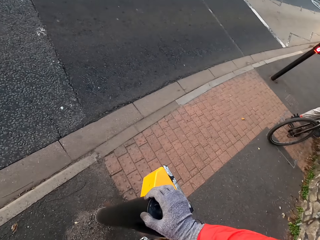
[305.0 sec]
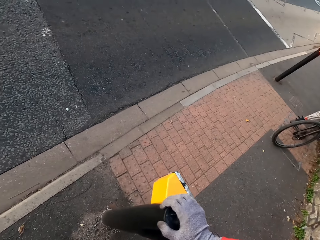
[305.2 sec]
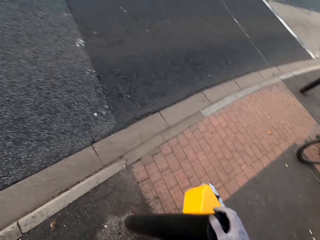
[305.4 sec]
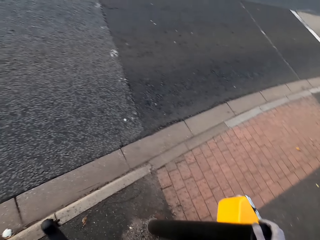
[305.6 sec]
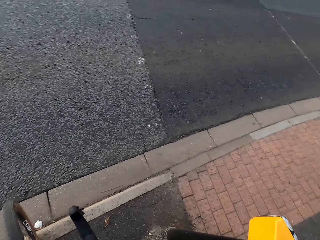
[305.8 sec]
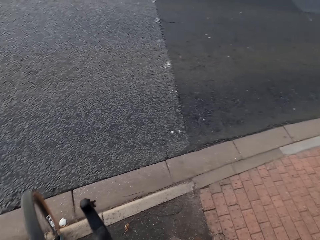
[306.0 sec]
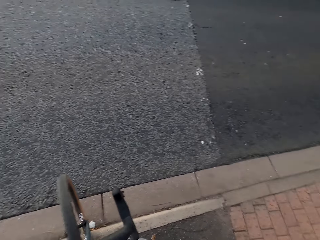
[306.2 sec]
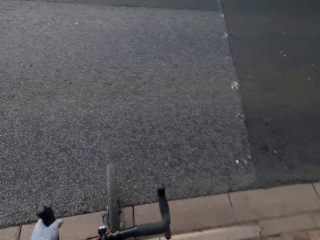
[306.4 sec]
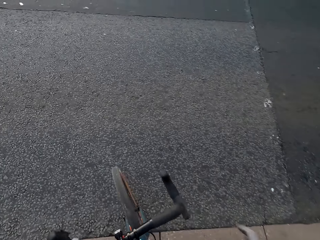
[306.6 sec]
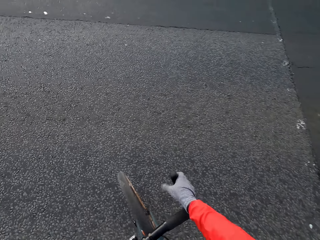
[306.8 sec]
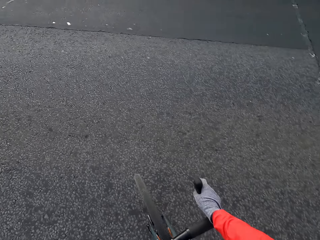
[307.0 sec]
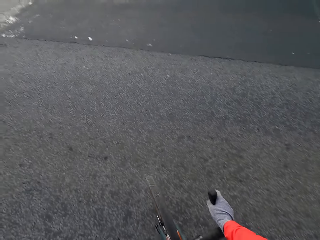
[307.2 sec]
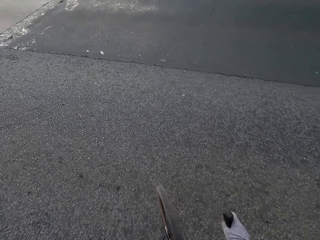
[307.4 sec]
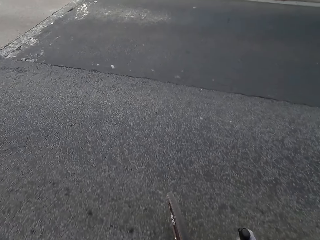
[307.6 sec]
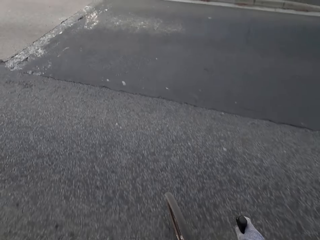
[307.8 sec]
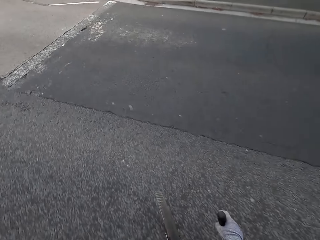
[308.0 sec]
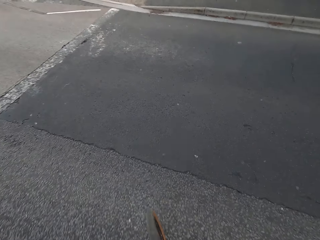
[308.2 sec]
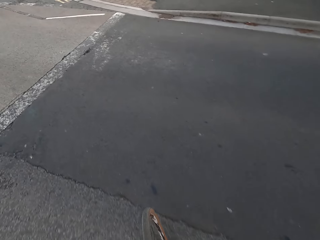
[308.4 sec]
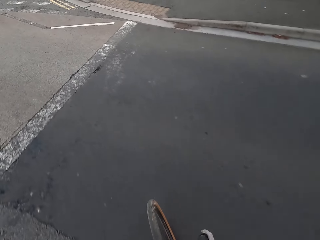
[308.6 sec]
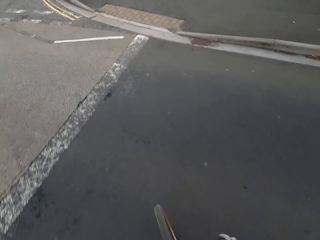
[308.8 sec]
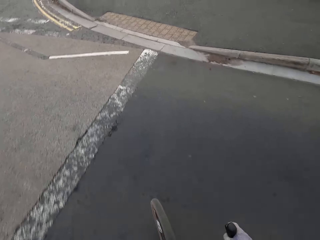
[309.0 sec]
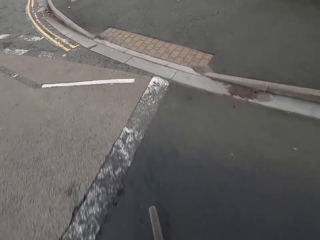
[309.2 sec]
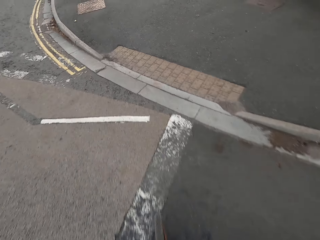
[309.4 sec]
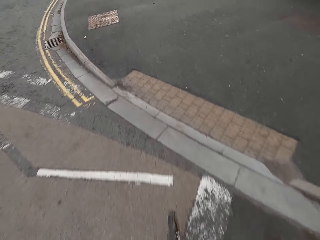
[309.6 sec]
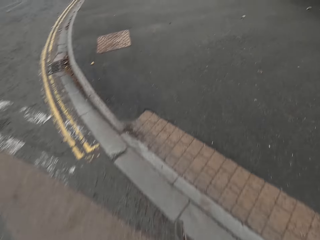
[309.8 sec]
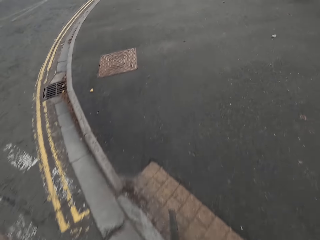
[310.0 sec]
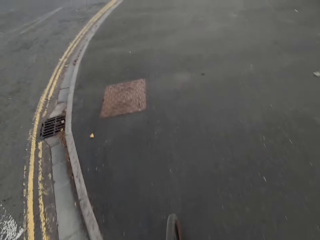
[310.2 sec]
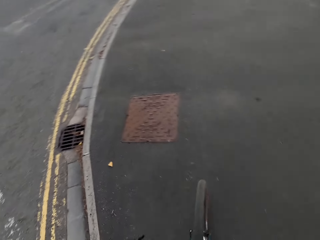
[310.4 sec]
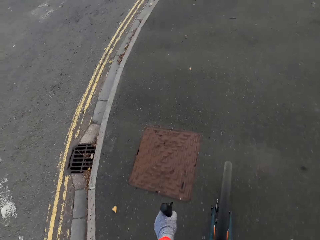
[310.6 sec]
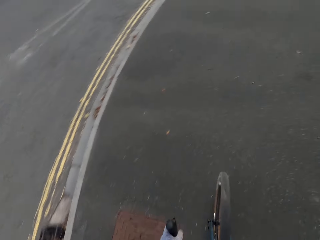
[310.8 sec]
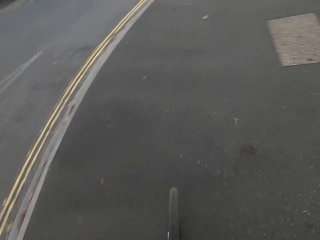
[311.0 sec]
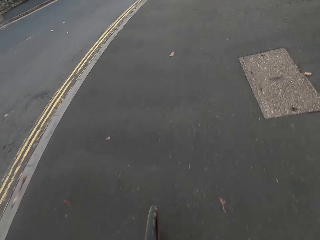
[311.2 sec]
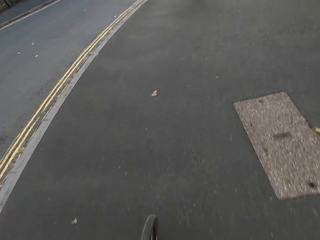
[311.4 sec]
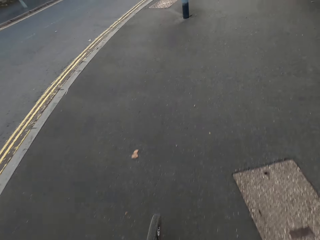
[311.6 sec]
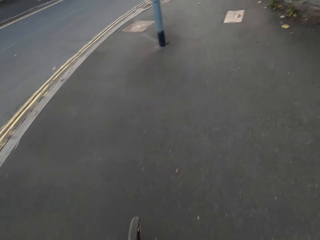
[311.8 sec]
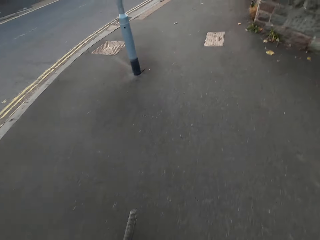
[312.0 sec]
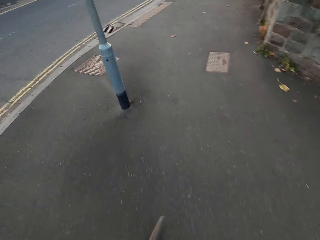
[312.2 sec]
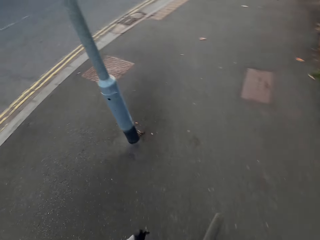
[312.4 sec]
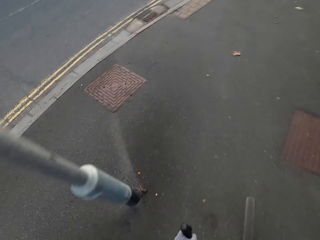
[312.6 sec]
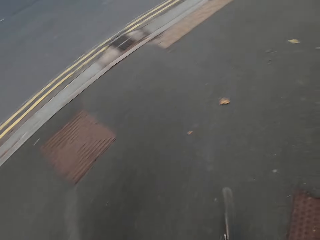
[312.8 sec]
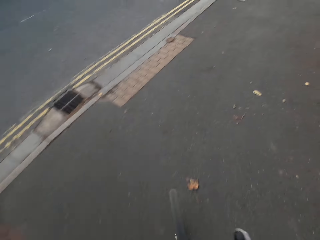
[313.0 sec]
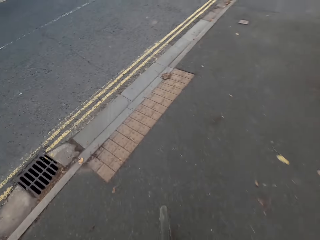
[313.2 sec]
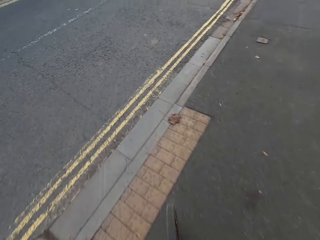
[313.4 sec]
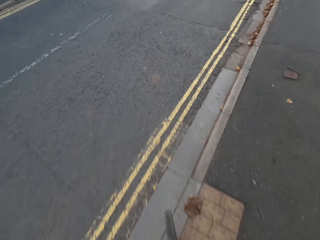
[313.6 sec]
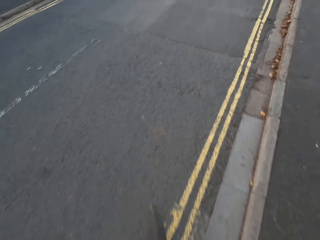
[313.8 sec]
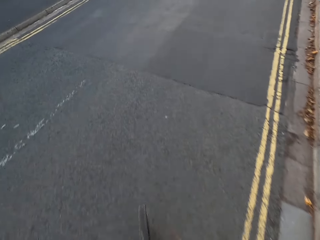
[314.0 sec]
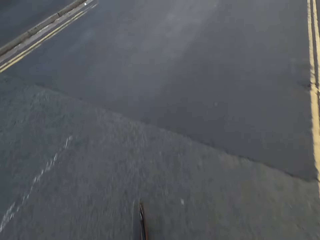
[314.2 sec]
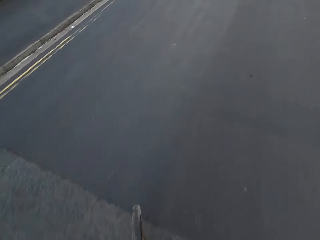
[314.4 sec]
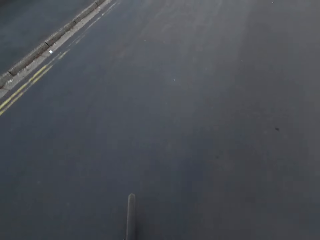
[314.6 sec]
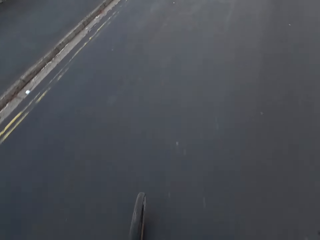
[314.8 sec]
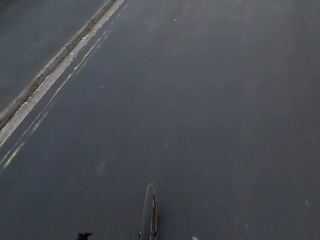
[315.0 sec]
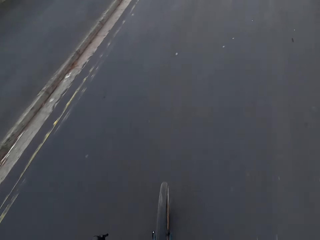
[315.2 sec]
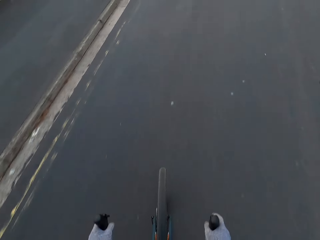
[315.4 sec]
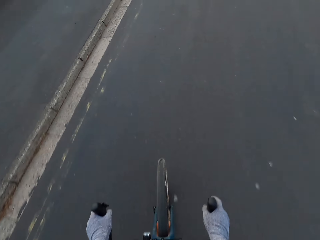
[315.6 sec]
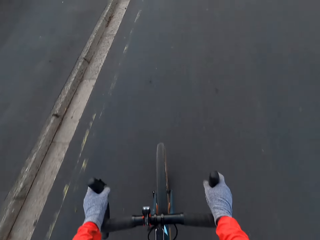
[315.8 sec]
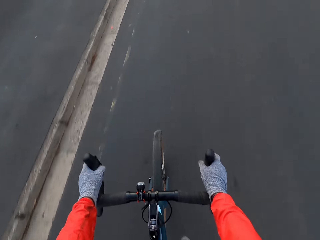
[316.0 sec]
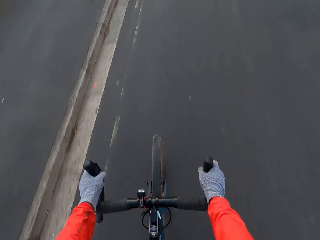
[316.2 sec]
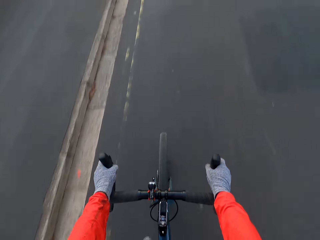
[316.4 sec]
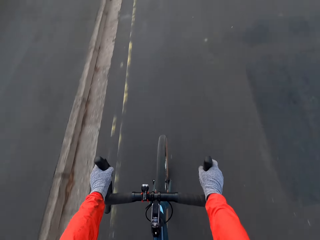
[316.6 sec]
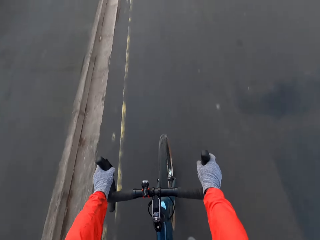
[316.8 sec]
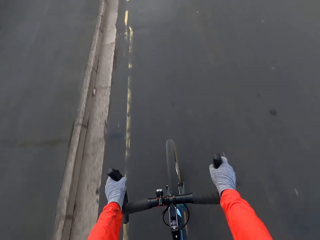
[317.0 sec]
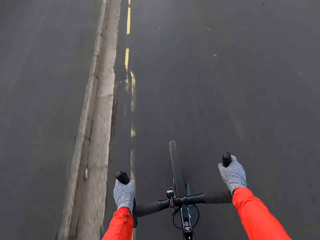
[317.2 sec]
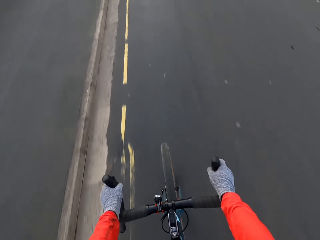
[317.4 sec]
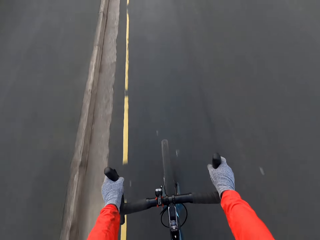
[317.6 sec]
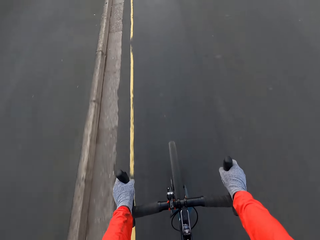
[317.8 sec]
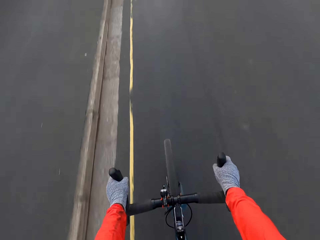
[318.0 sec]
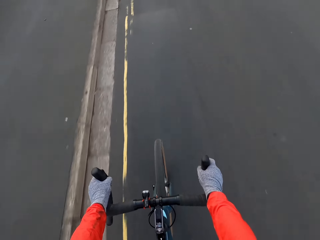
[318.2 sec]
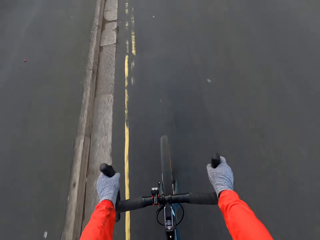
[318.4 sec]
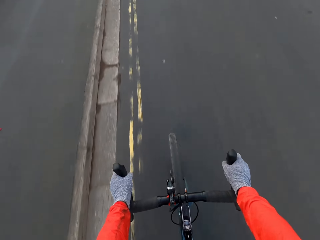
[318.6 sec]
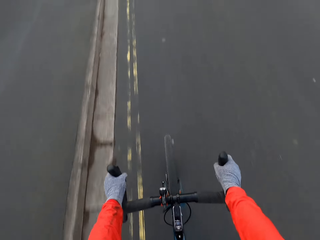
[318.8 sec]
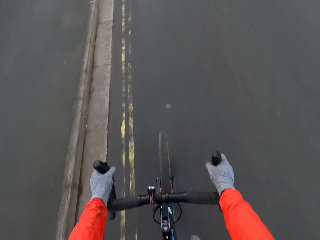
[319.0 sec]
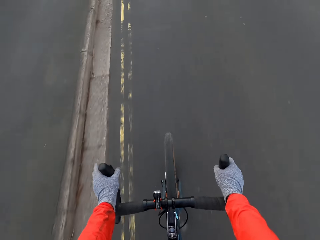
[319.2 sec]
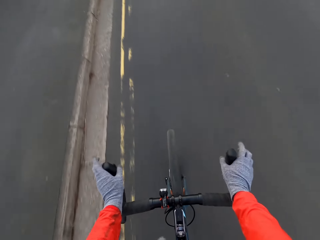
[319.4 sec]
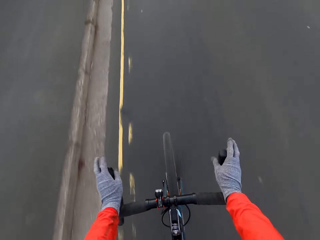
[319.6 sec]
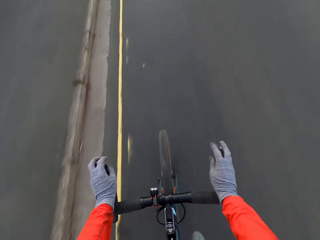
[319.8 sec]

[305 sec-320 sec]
The camera wearer rides the bicycle with both hands on the handlebar. They cross the road. They cycle on a highway.

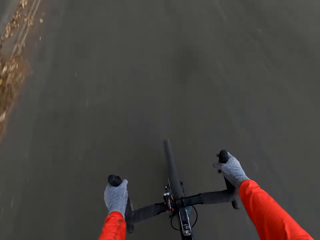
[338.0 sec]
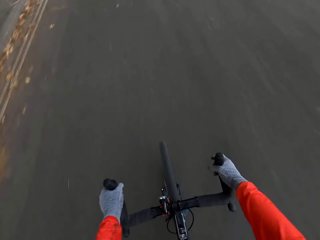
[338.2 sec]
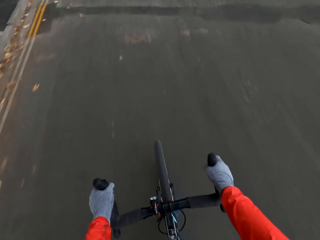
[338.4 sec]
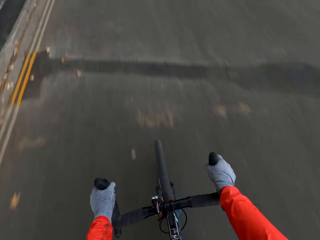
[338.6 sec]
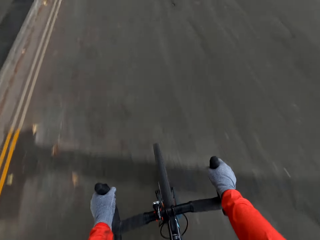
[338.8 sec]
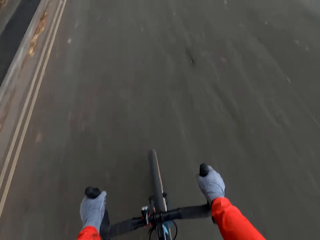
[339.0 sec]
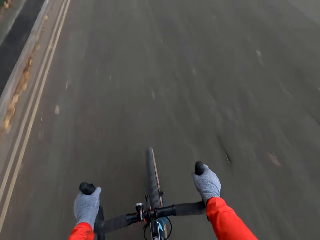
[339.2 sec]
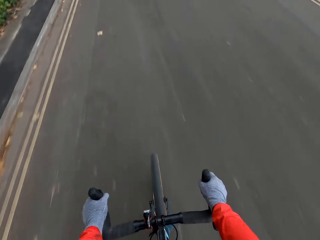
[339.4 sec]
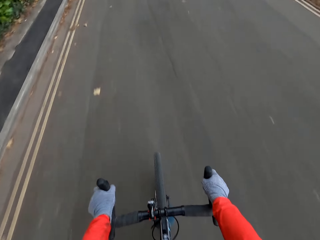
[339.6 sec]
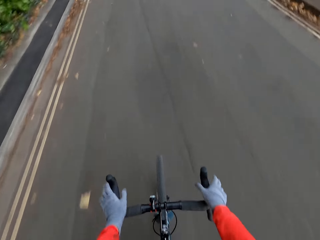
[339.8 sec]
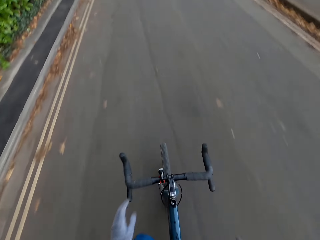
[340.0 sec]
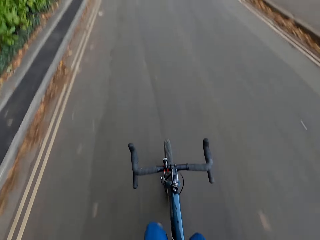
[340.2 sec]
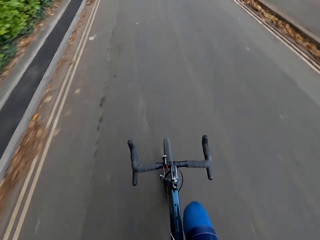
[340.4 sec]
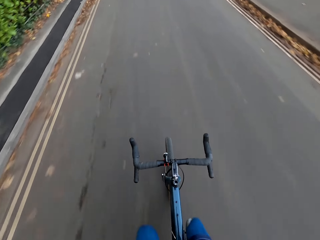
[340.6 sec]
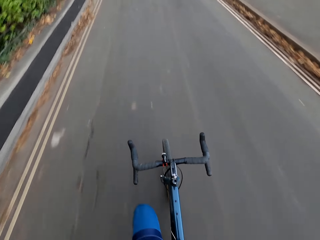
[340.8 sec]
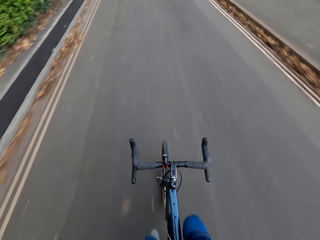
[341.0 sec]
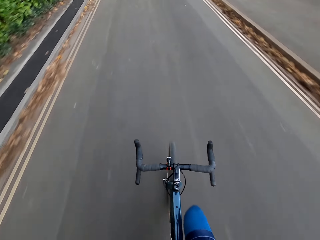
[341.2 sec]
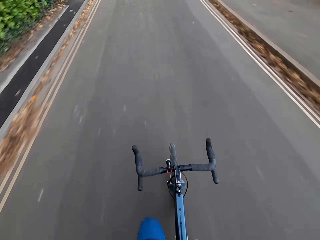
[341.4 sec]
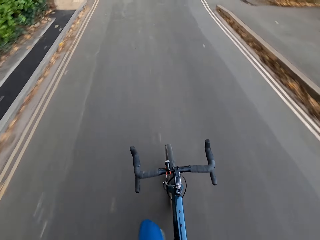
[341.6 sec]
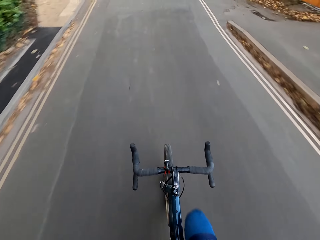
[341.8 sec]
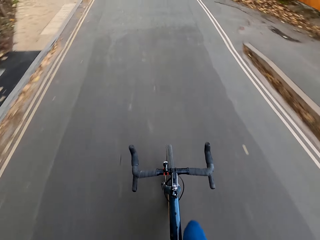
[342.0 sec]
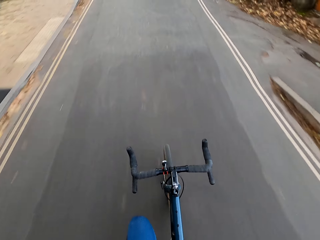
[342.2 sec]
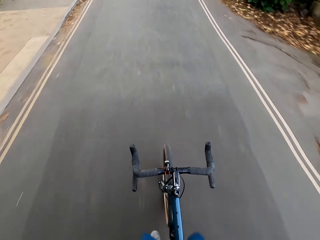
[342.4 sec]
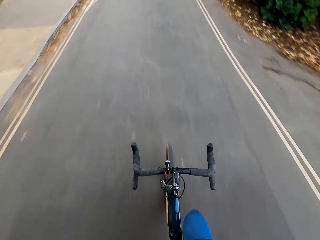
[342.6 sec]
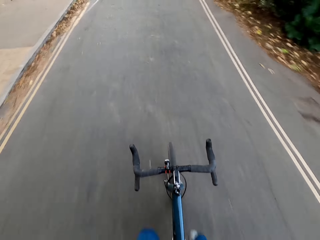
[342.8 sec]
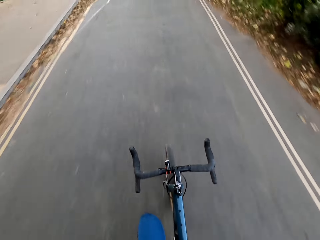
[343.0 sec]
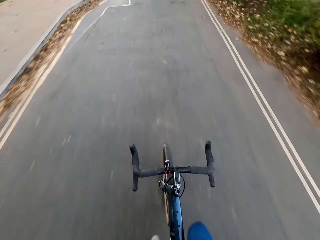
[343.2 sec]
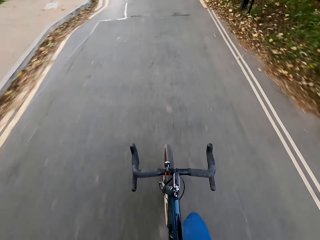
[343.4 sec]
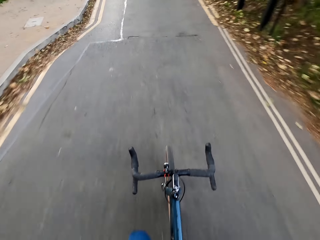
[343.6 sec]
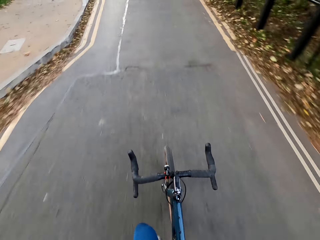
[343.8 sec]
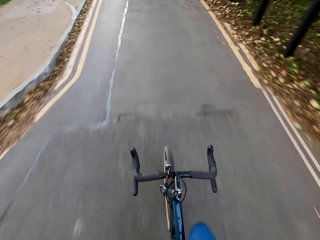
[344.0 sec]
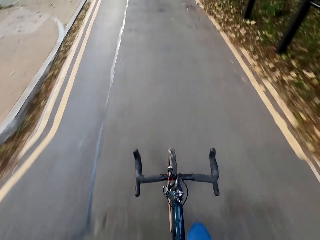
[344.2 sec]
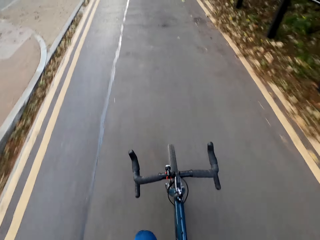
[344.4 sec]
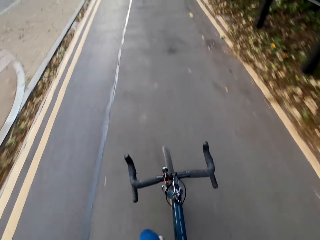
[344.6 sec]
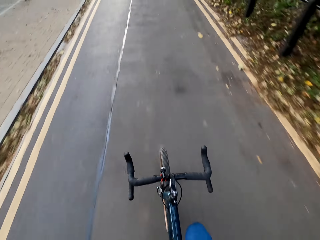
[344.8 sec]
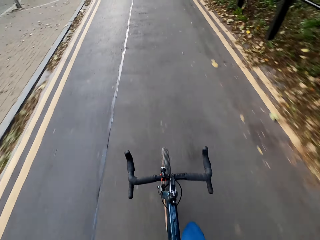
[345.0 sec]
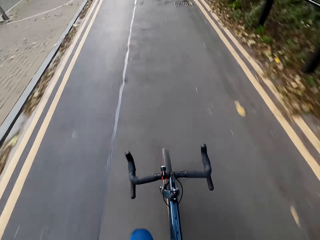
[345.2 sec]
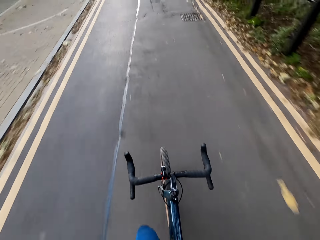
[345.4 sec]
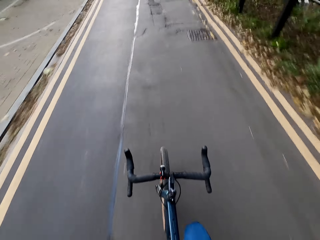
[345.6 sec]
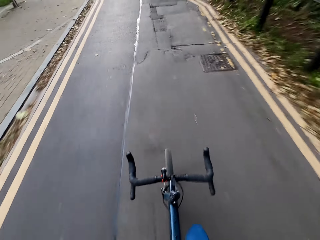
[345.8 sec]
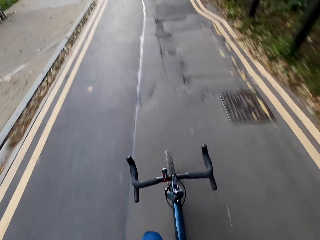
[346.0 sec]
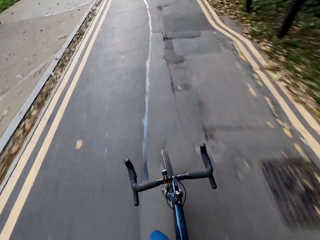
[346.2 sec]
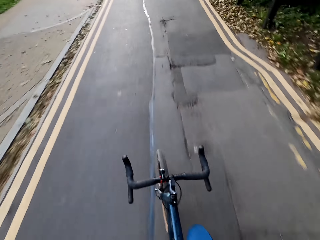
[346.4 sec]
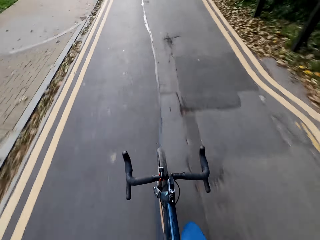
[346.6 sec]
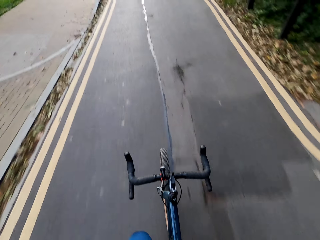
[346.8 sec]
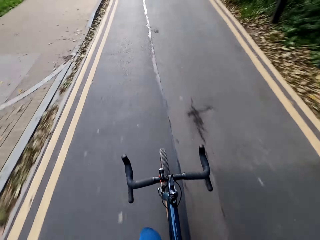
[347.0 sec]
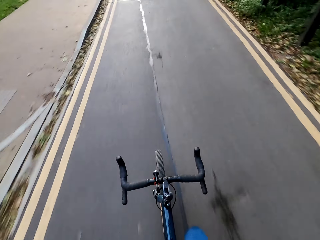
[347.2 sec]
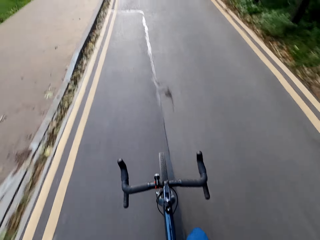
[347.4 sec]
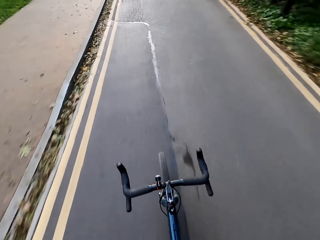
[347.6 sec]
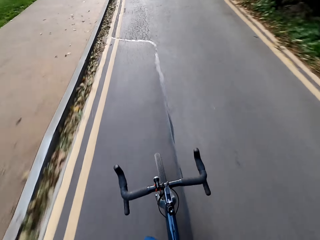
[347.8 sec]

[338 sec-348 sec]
The camera wearer rides the bicycle with both hands off the handlebar.
